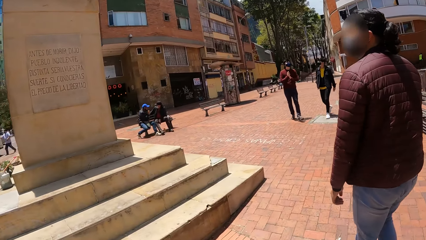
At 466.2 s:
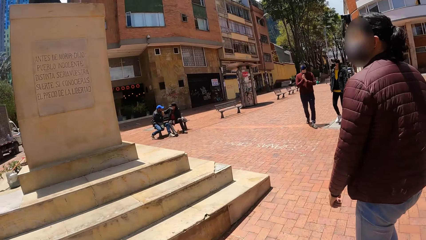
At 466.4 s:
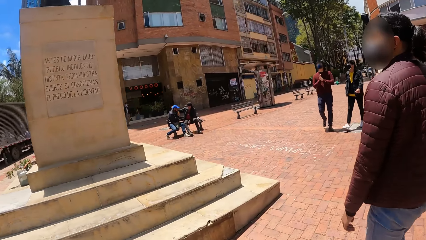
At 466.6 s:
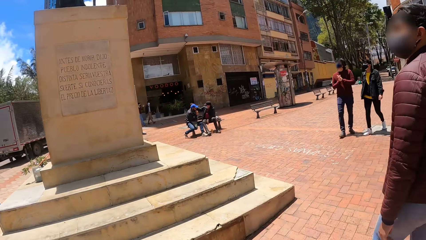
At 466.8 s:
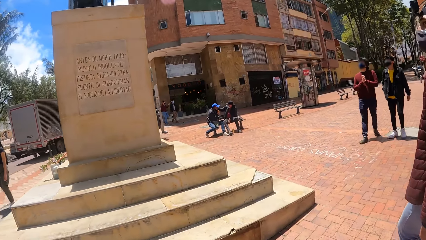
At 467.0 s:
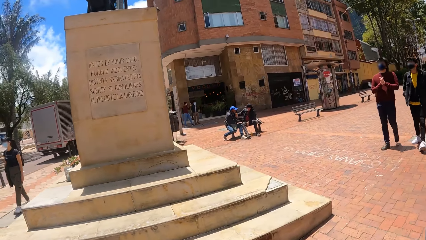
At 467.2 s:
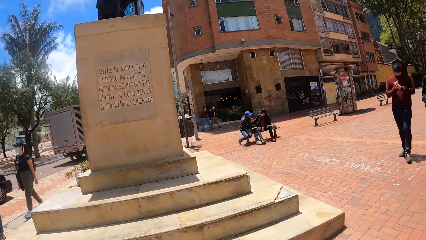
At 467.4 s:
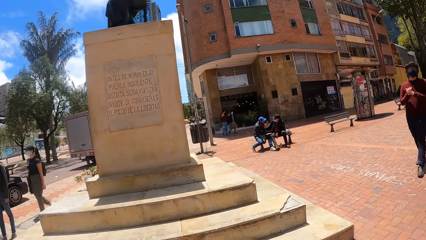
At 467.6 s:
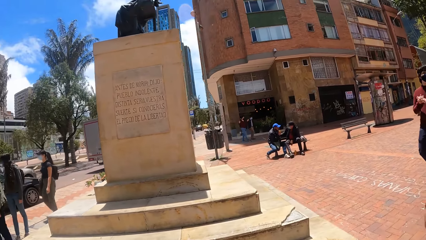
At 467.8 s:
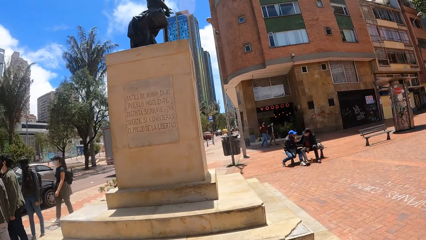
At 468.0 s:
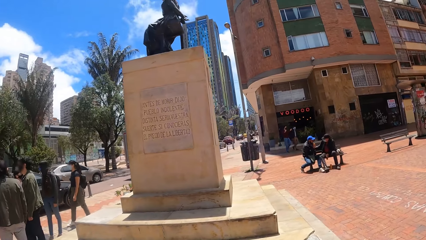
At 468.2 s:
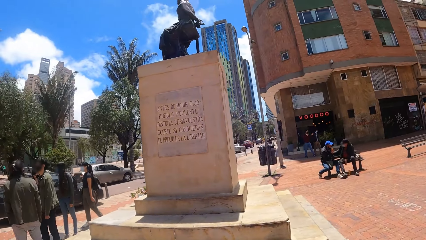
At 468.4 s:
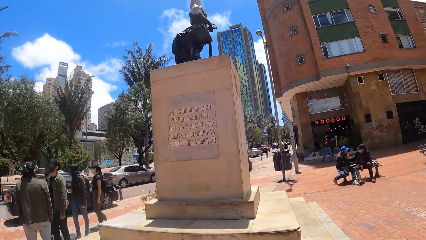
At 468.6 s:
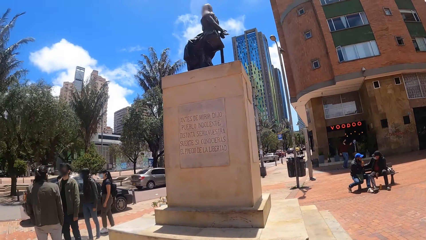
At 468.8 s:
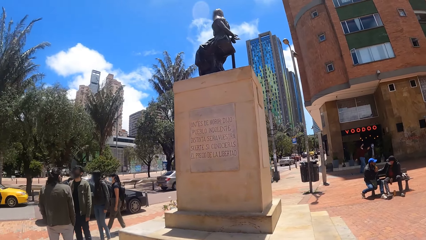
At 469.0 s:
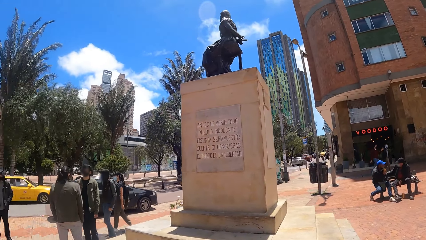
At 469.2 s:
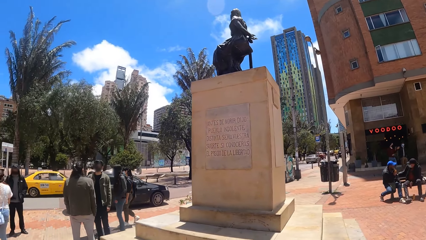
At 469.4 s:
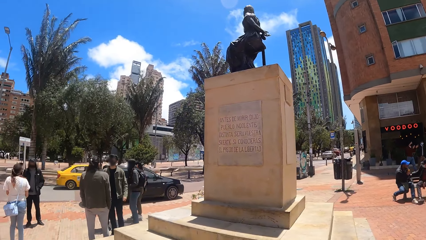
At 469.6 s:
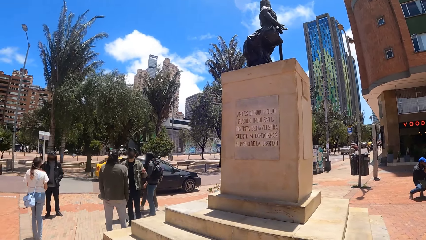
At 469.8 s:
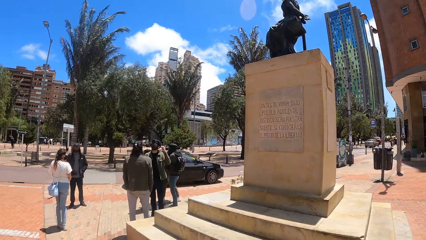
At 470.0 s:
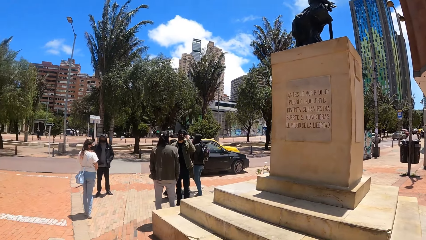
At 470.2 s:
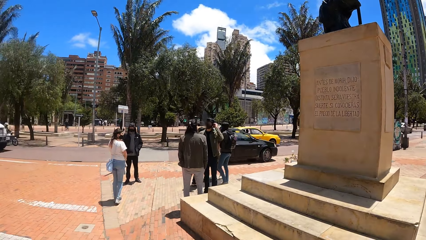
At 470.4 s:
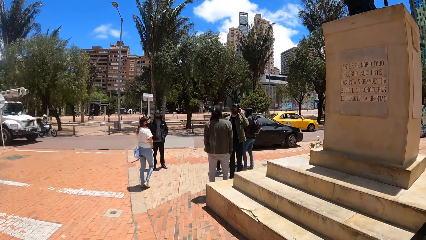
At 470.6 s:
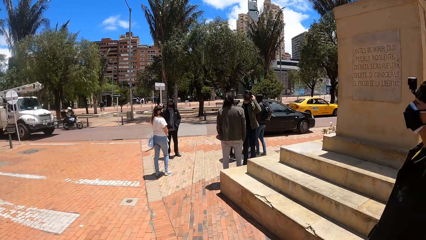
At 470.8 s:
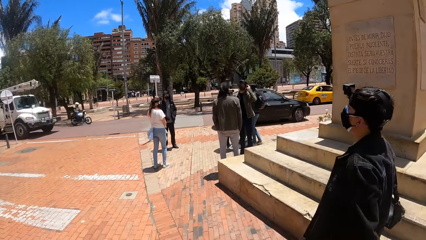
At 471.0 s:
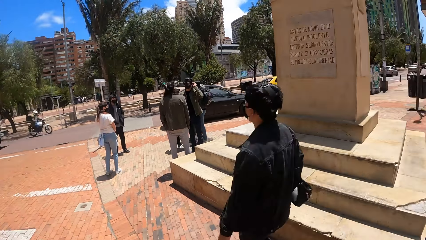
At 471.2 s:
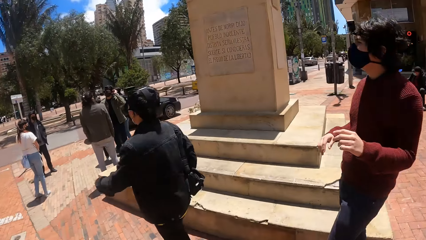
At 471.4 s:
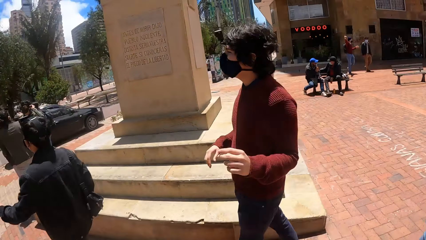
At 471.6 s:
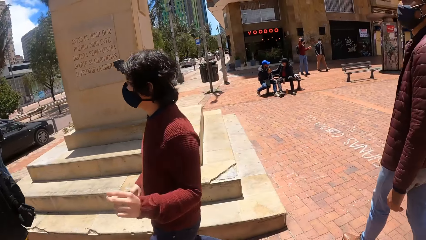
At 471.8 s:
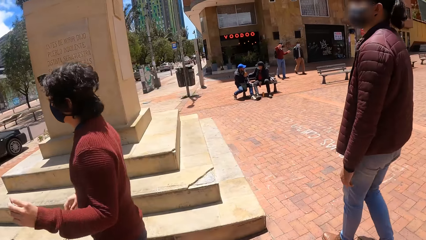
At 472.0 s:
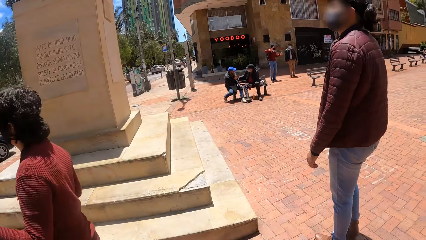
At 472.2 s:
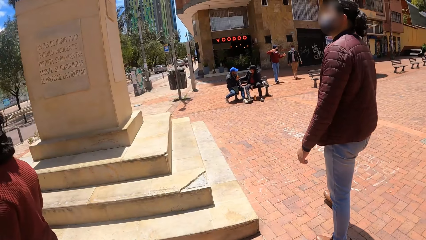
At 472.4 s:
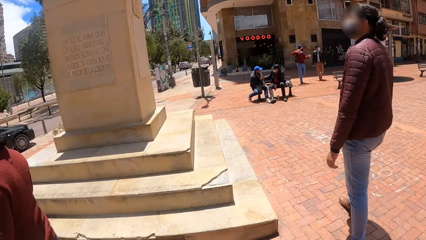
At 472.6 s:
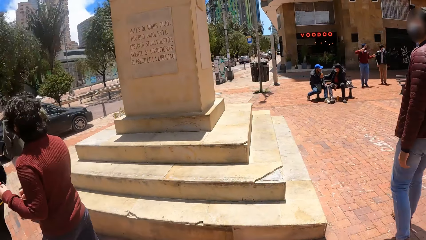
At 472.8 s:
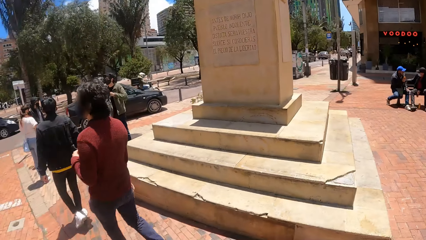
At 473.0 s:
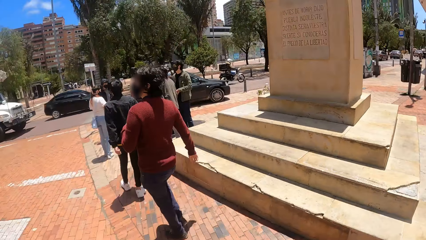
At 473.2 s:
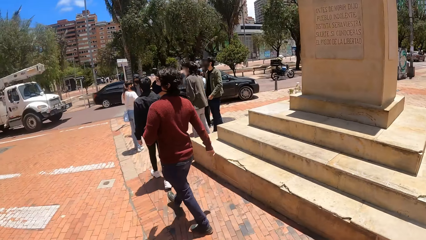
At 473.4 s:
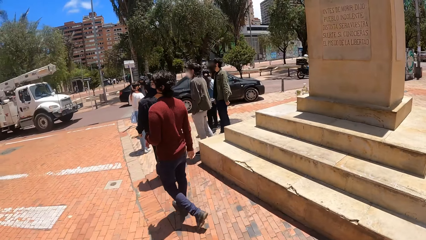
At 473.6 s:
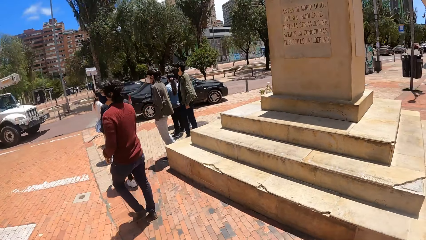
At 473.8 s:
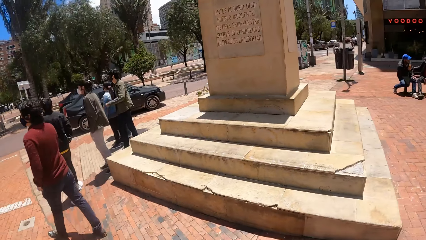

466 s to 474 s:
The camera wearer looks at a statue.

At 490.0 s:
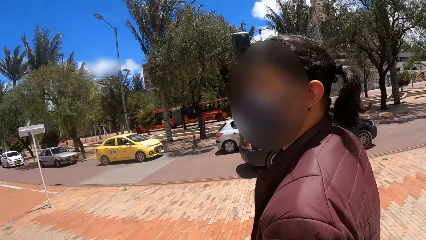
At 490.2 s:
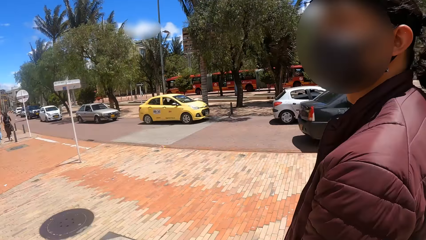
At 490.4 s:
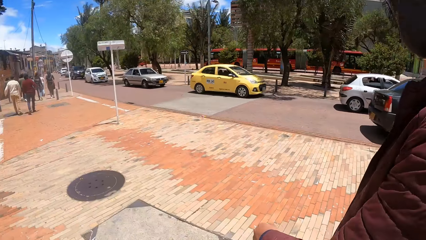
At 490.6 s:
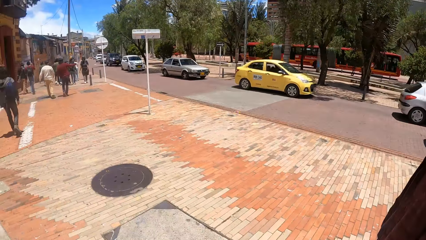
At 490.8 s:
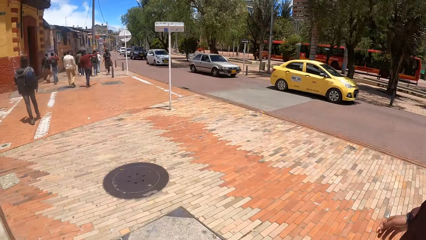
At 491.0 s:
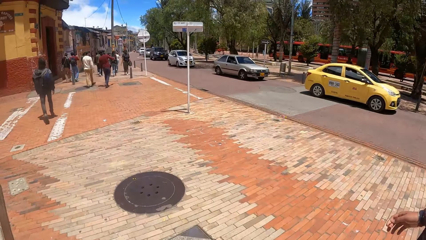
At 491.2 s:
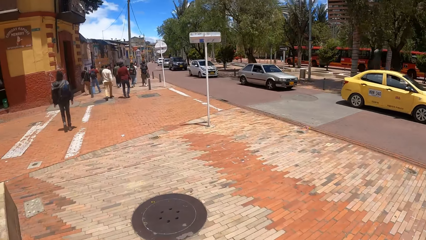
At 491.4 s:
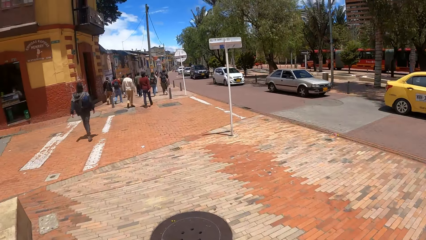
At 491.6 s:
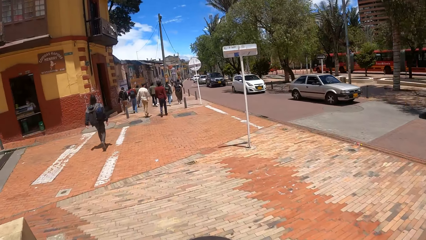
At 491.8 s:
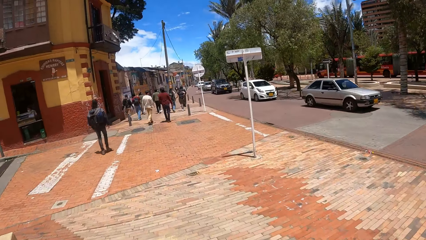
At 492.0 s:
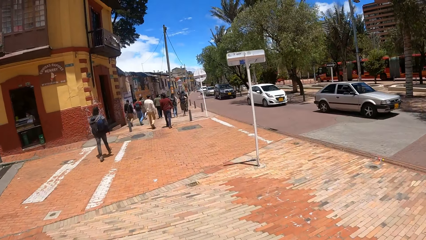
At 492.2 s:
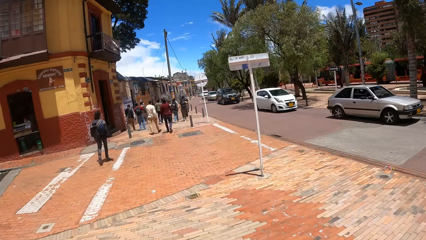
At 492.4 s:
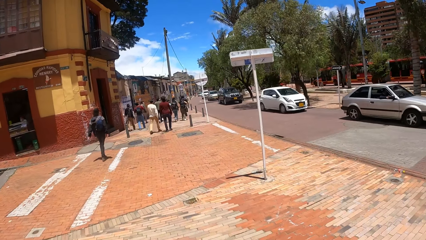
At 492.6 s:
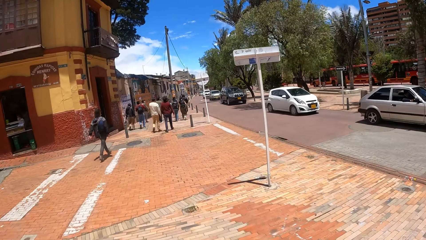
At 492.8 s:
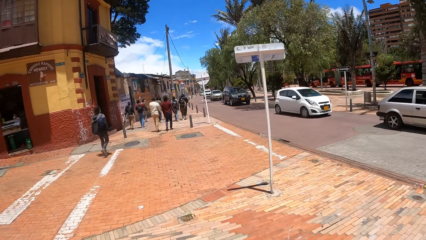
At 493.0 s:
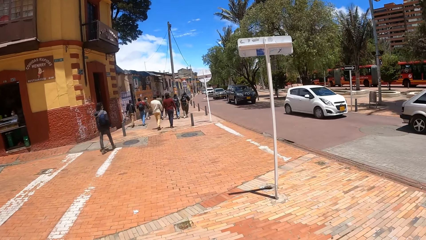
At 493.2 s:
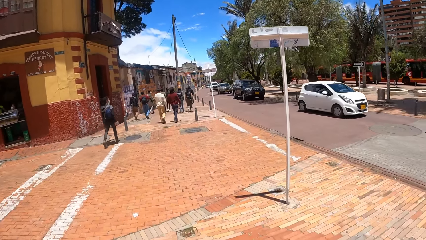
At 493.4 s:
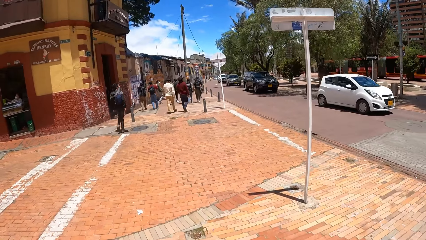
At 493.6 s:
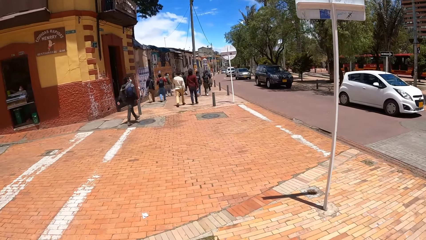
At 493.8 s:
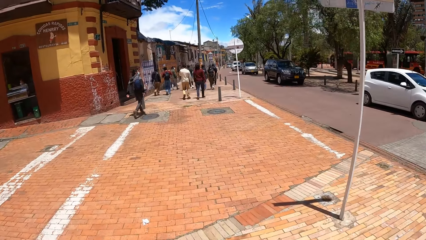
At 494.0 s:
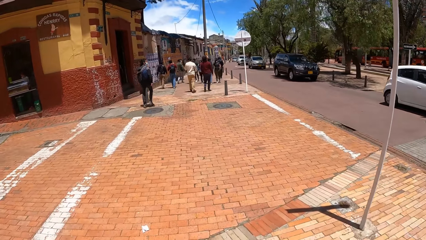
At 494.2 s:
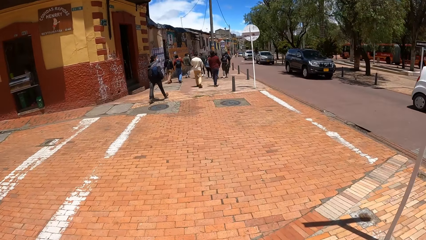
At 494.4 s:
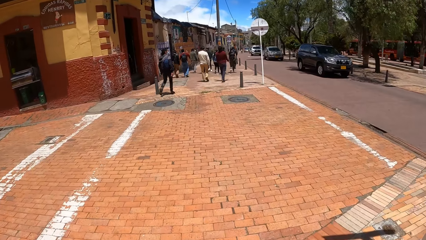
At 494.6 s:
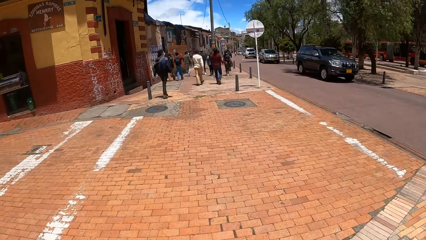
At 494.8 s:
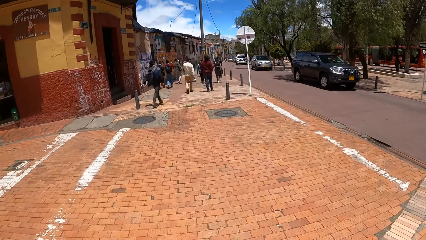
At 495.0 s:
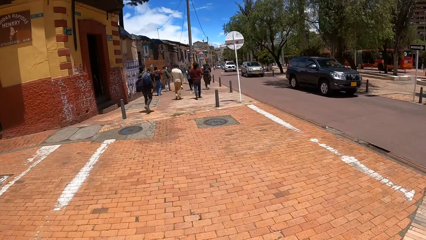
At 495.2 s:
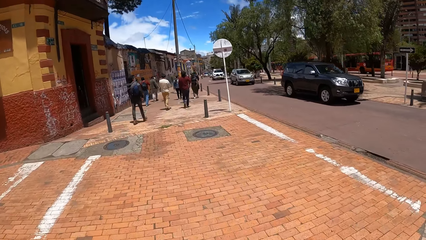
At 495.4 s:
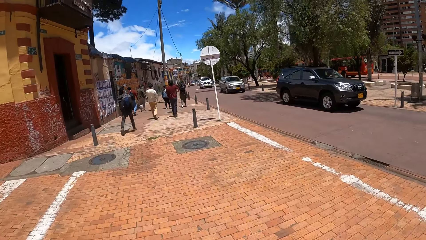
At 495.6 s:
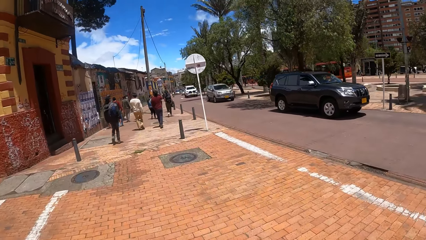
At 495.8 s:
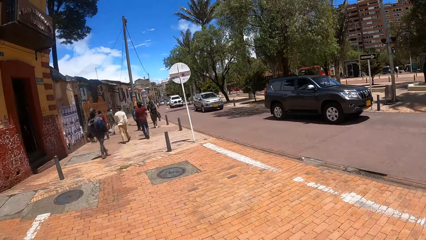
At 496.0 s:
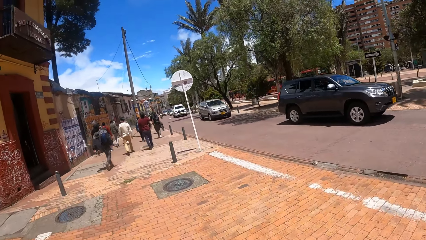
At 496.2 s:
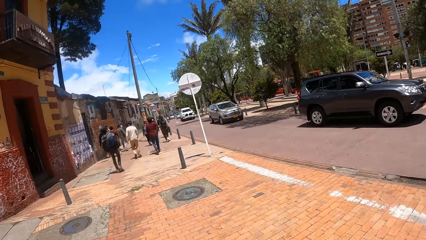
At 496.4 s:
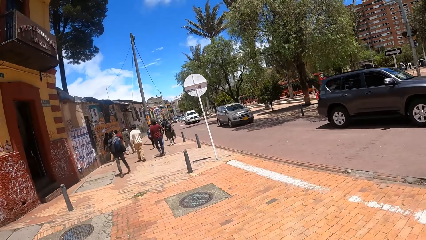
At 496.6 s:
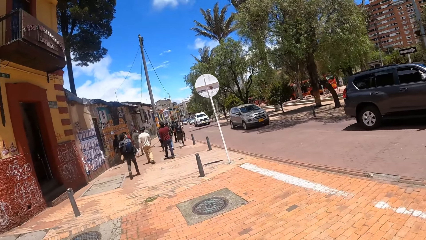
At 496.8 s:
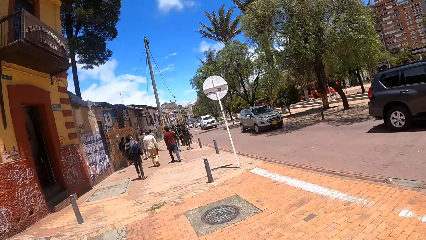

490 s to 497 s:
The camera wearer walks on the pavement.
